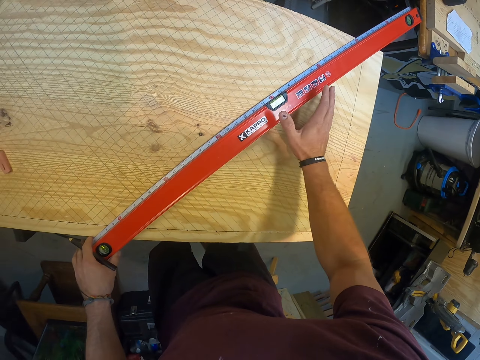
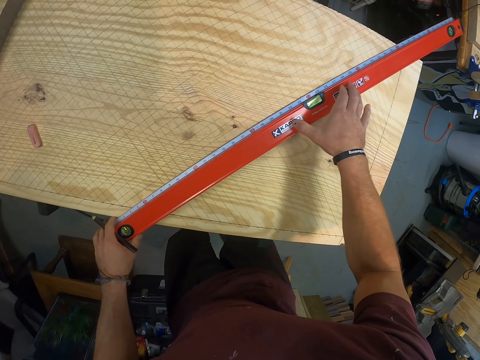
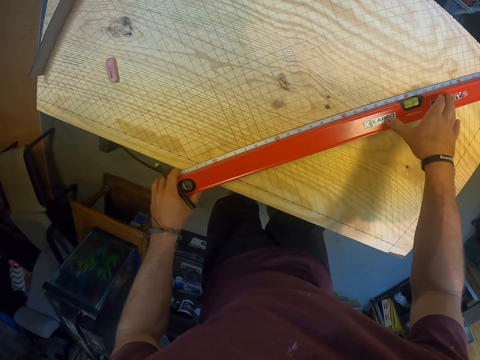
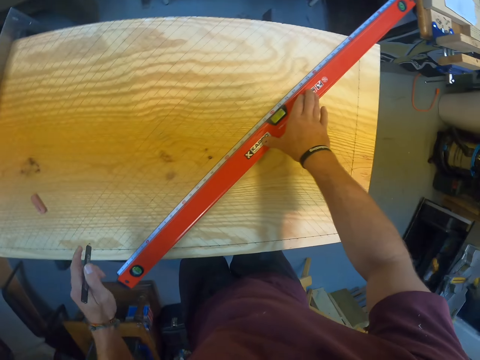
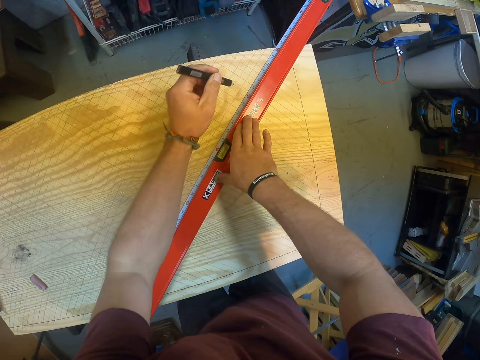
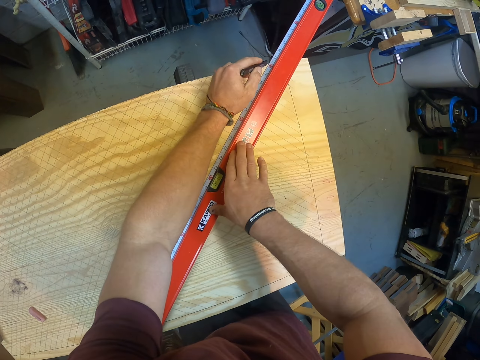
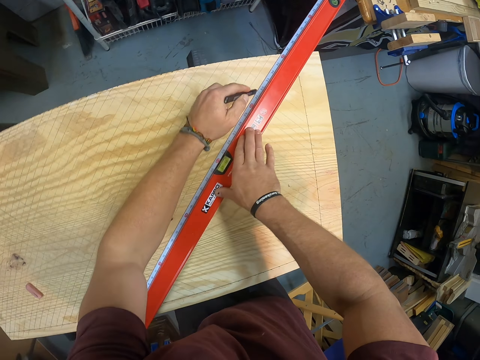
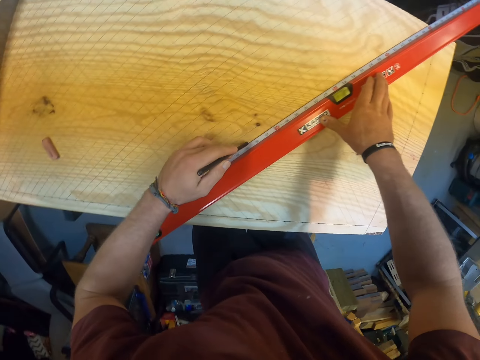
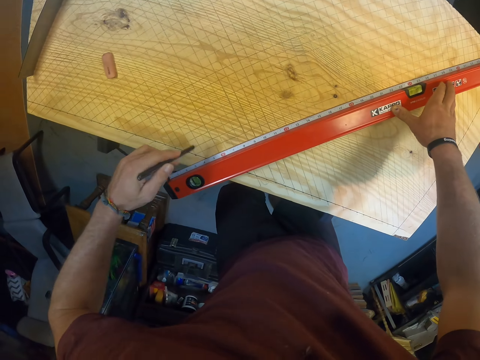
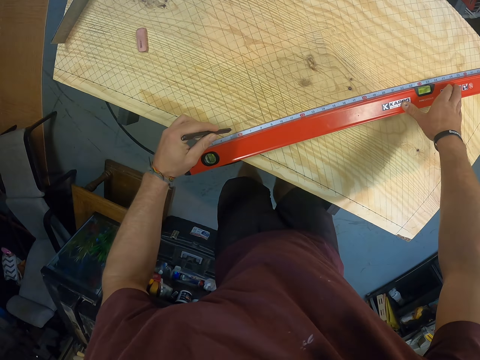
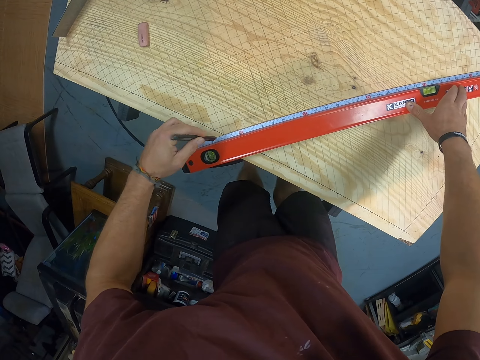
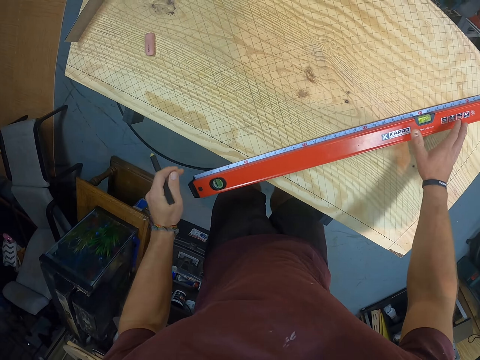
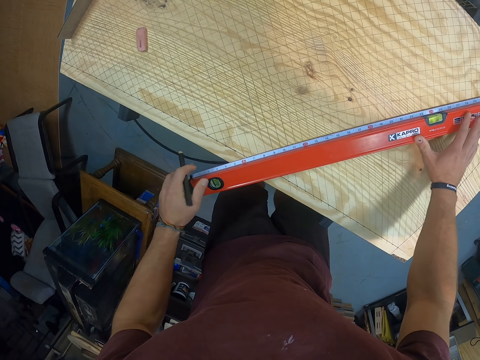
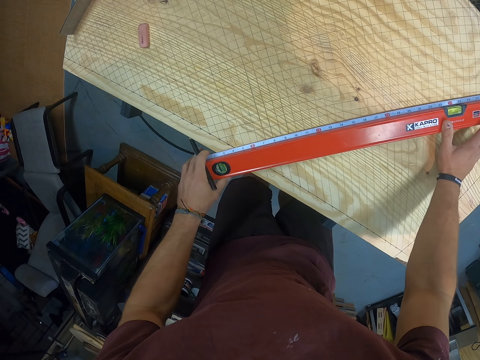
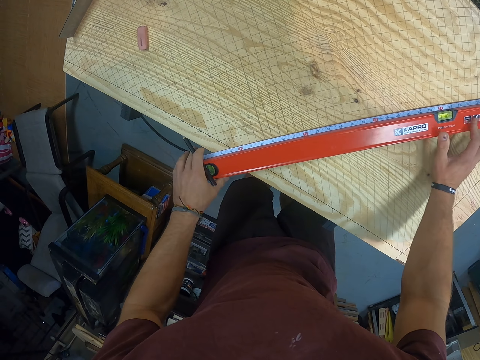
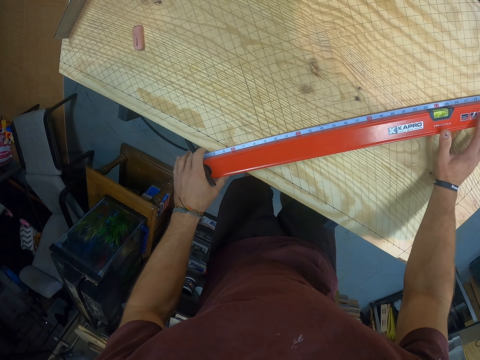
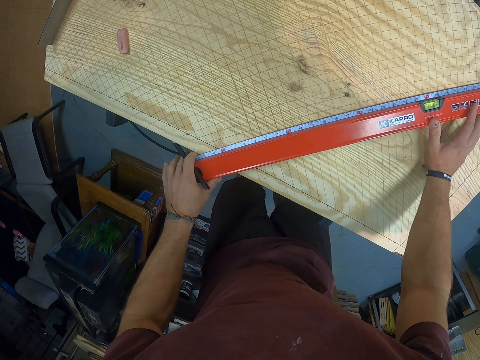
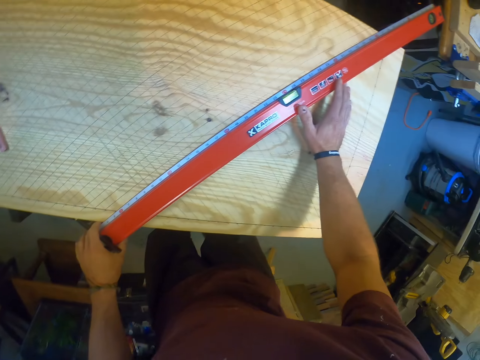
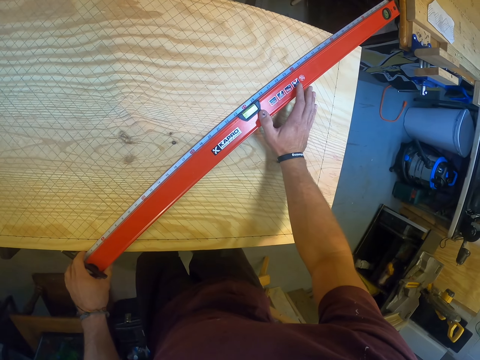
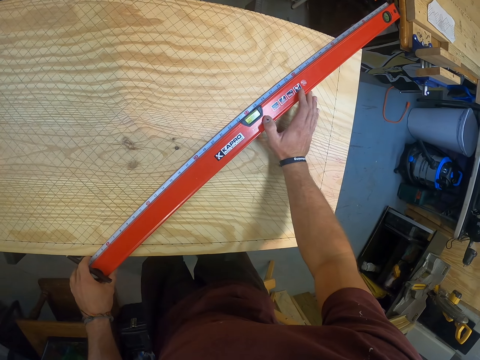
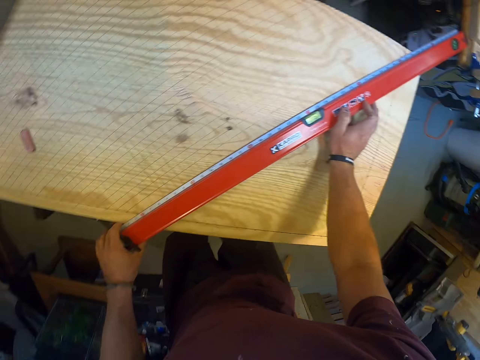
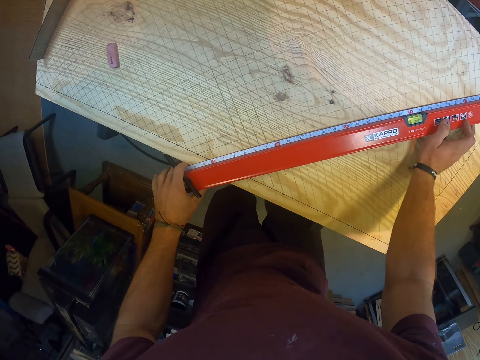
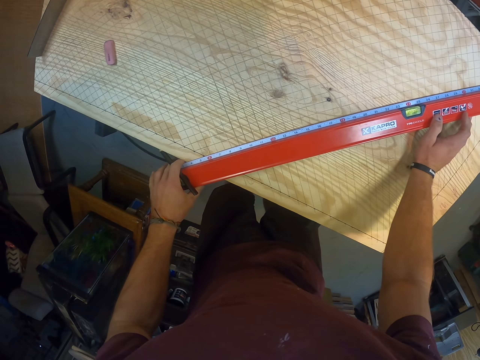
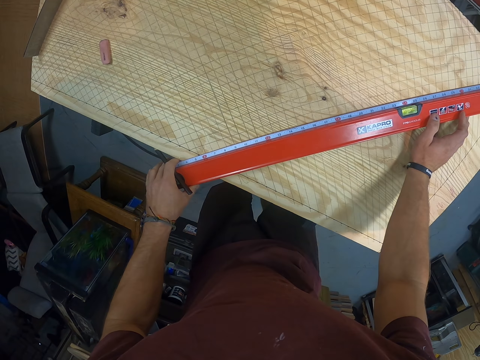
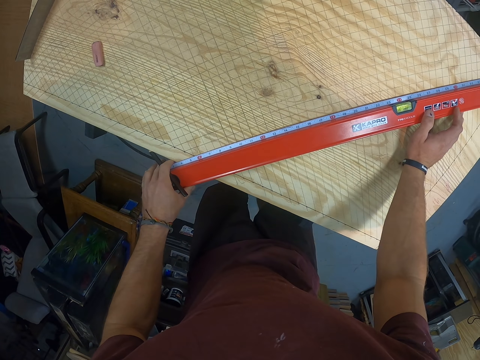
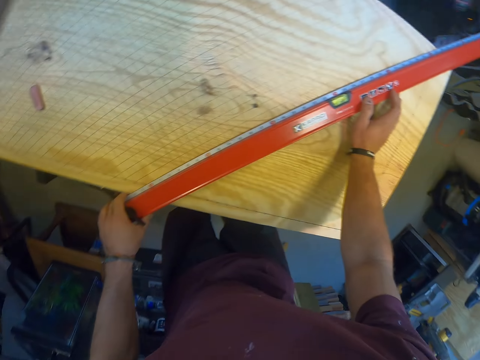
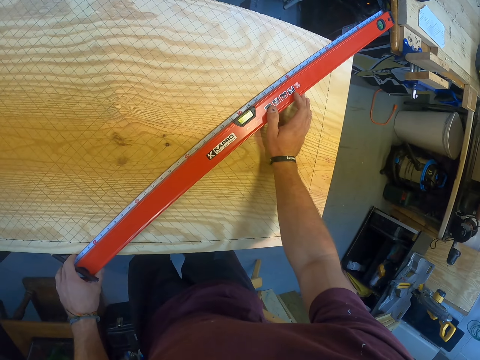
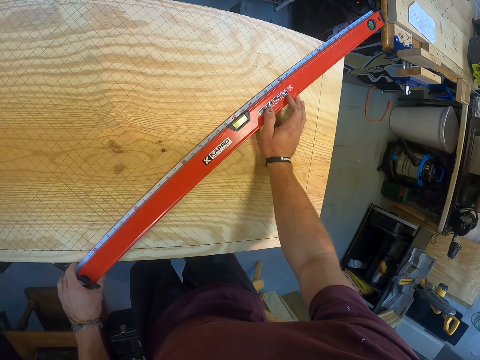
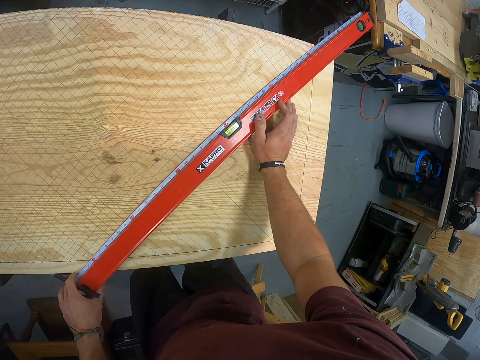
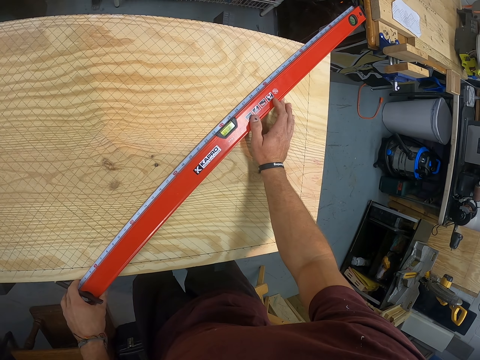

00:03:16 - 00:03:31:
The camera wearer draws a line on the plywood with the pencil in his left hand. He draws a line on the plywood again. He adjusts the spirit-level-measuring-ruler on the plywood with his hands. He measures.

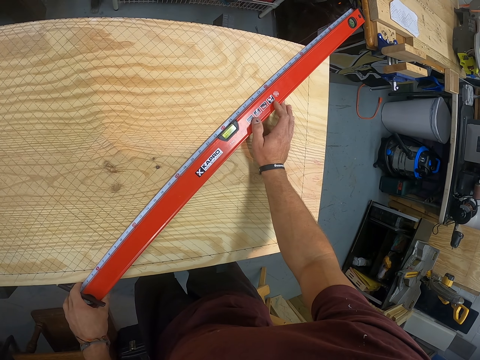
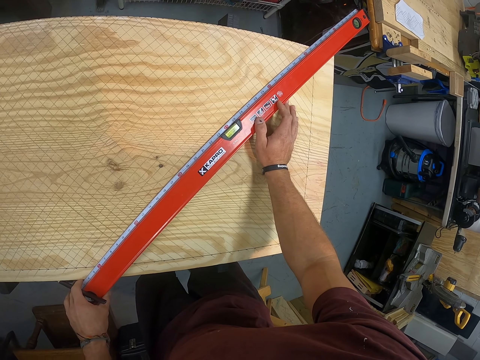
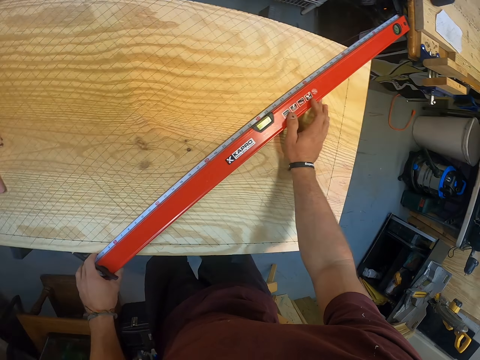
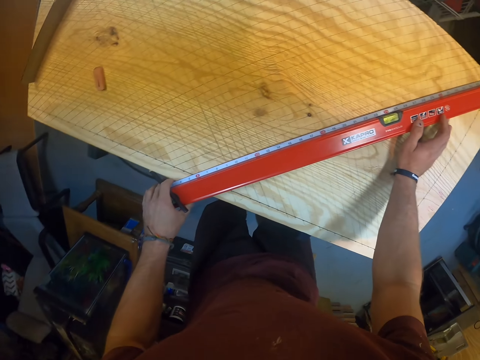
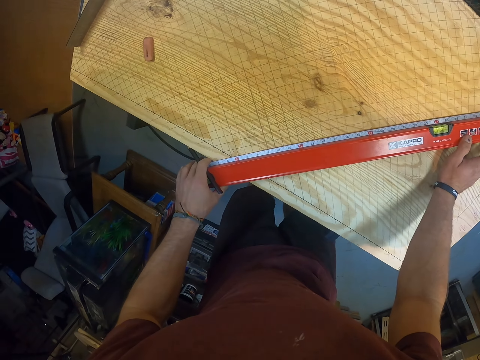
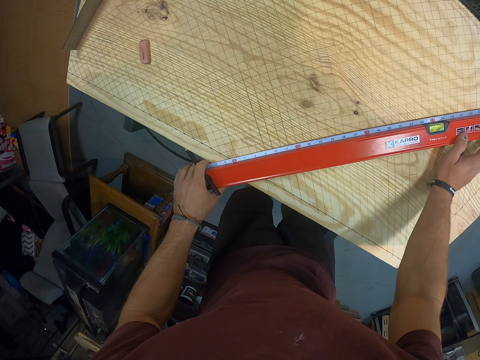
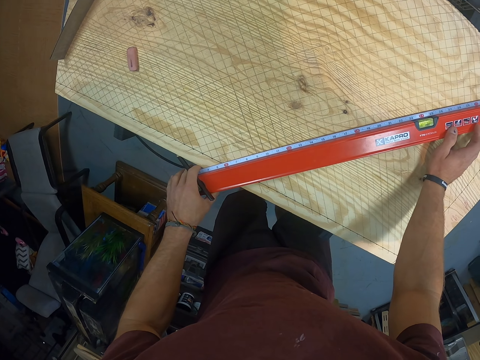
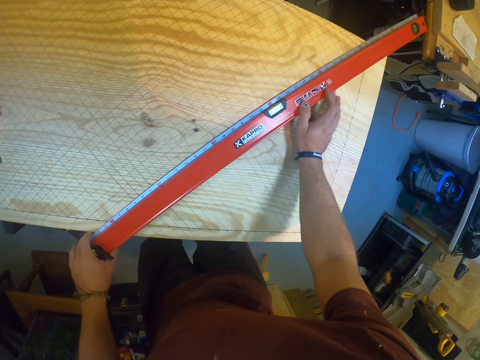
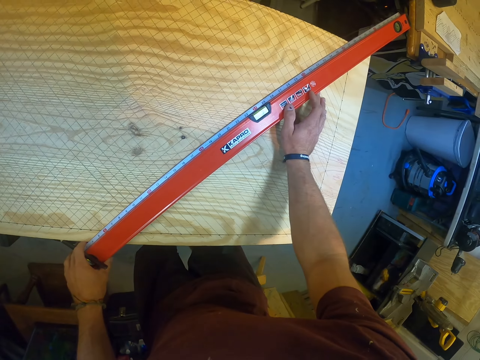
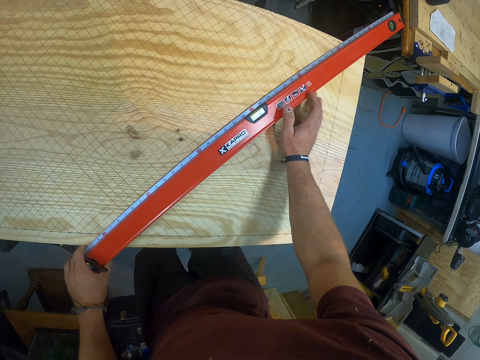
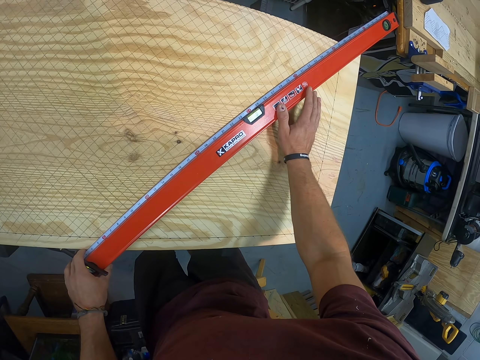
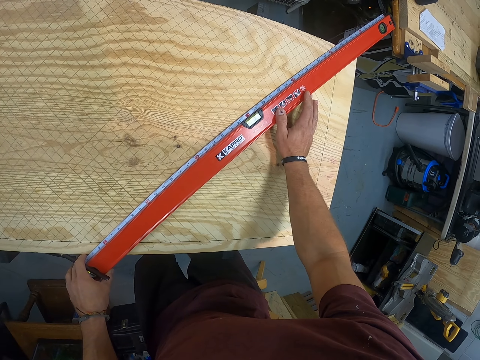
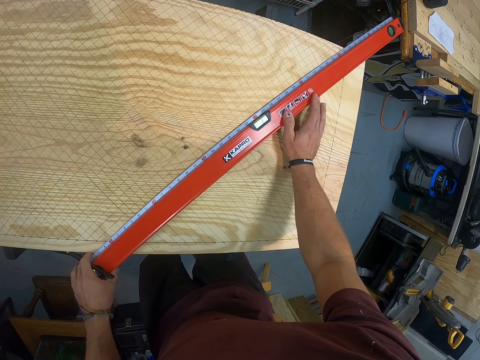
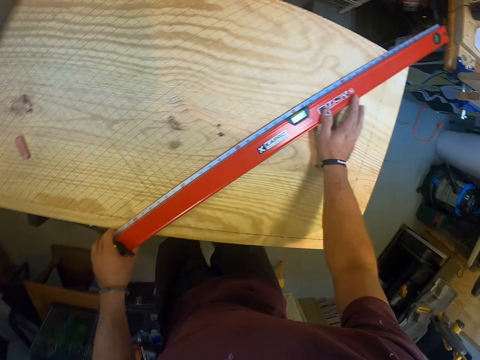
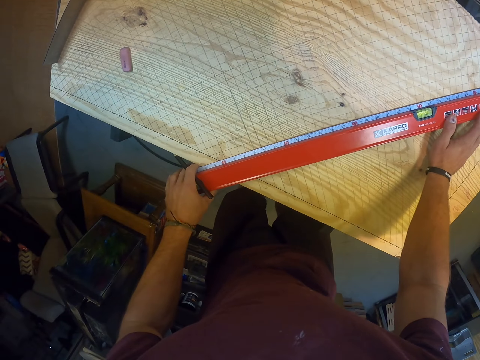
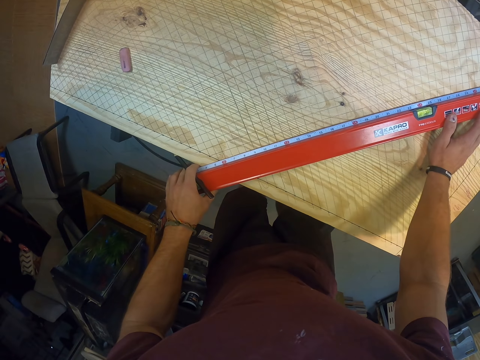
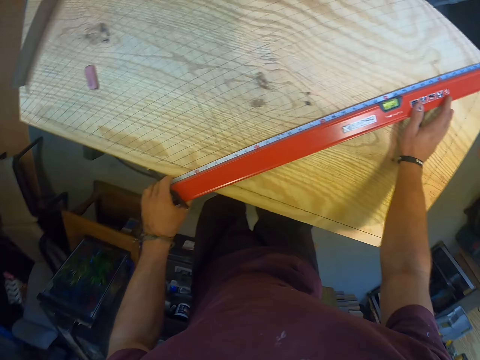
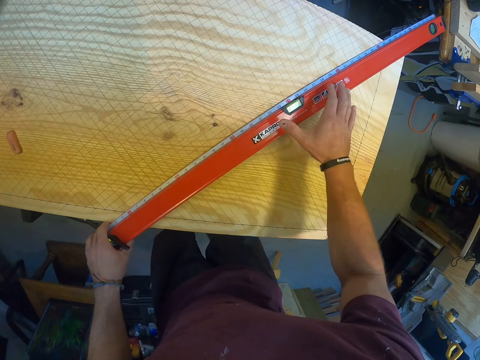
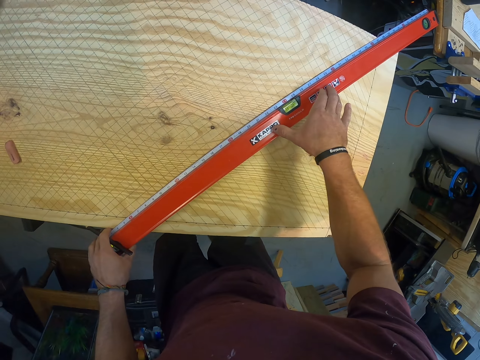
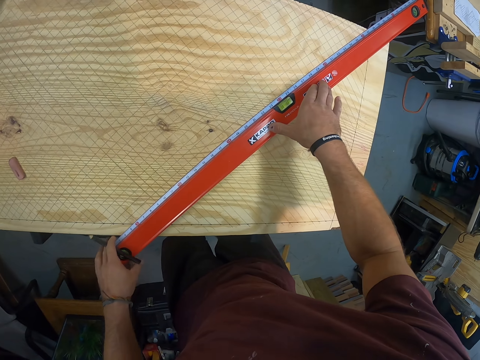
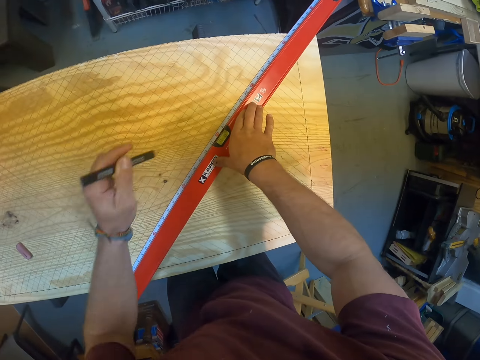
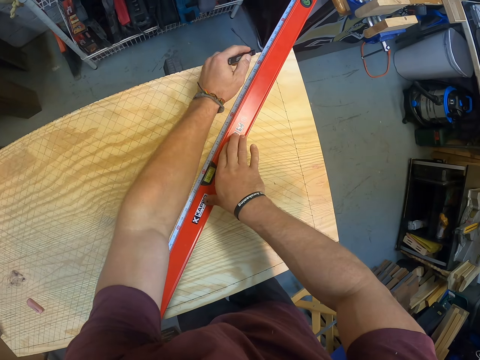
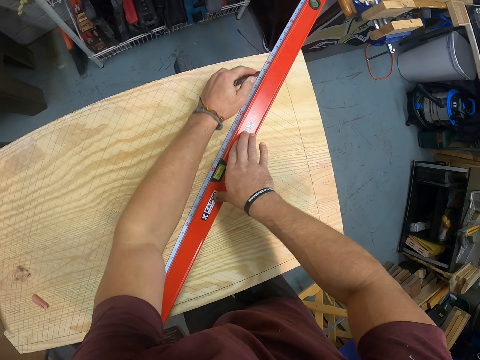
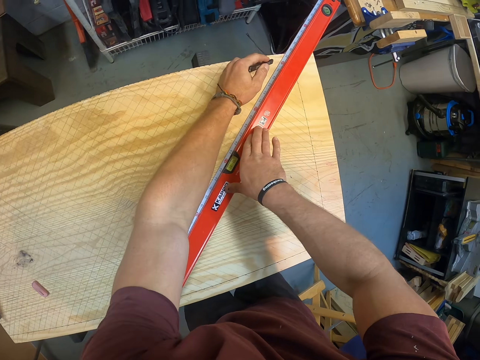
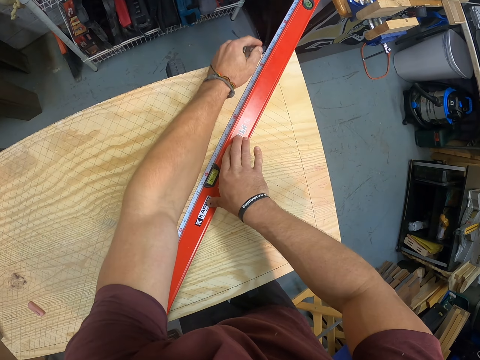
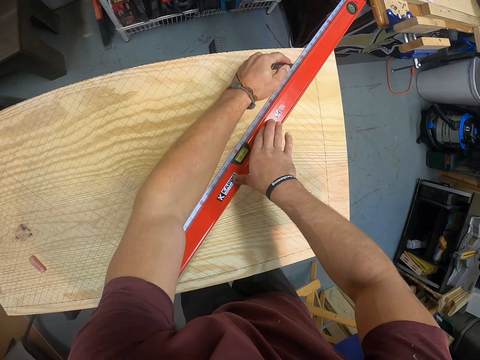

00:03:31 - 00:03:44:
The camera wearer draws a line on the plywood with the pencil in his left hand.
